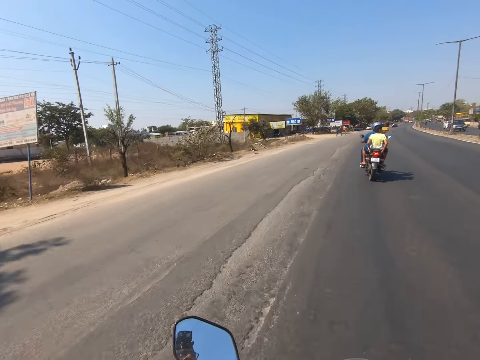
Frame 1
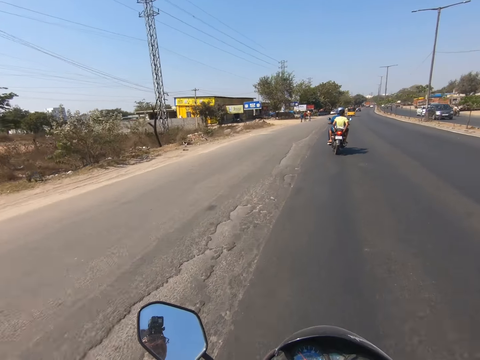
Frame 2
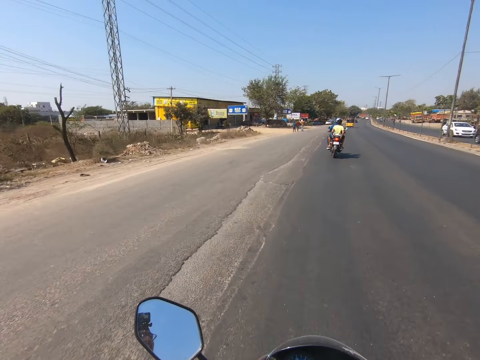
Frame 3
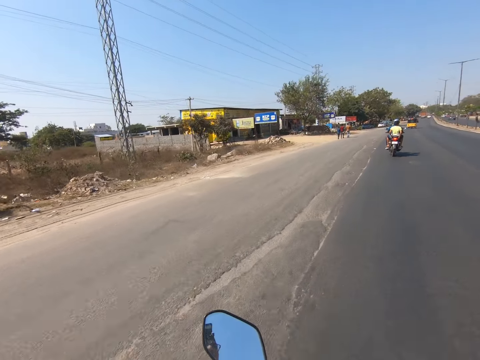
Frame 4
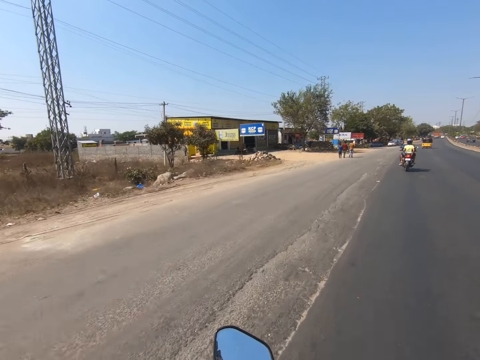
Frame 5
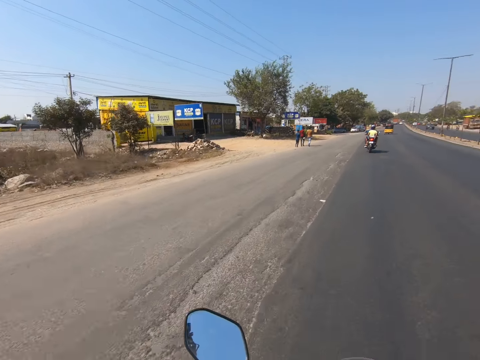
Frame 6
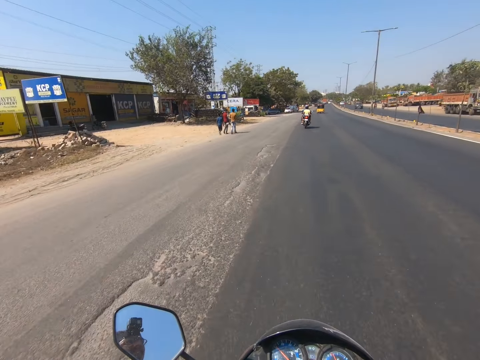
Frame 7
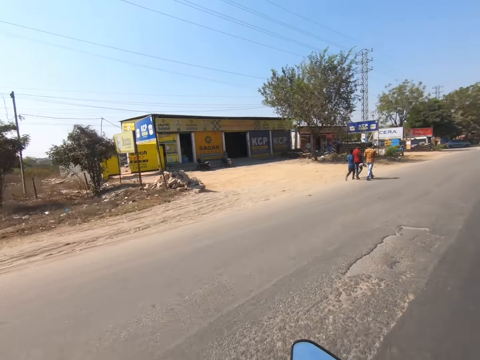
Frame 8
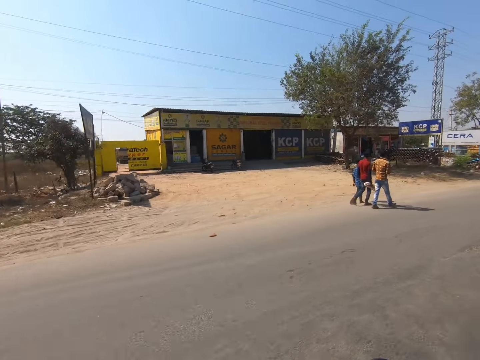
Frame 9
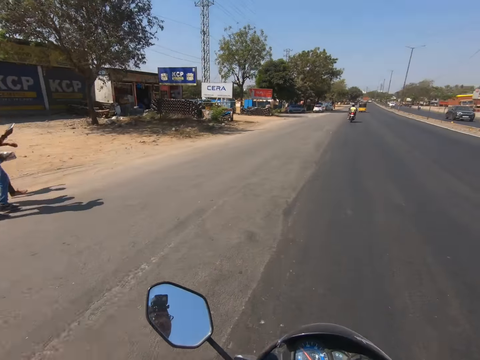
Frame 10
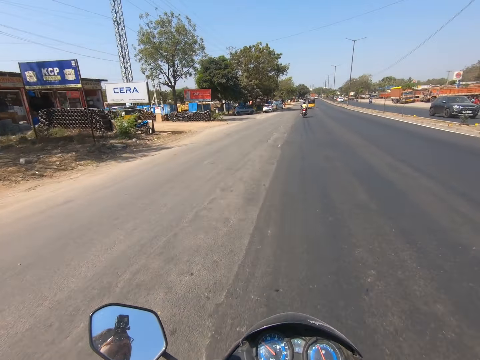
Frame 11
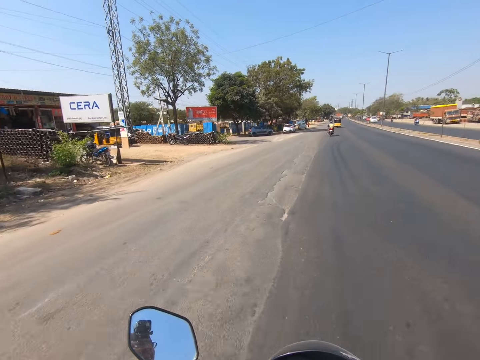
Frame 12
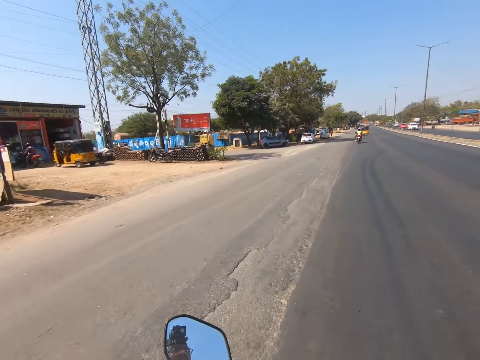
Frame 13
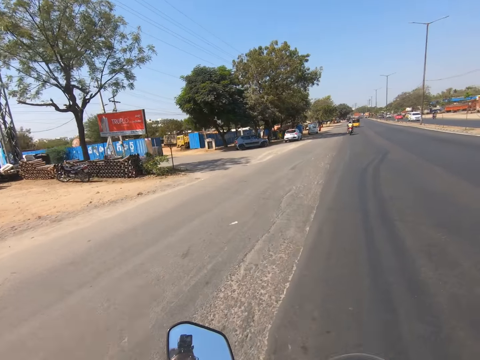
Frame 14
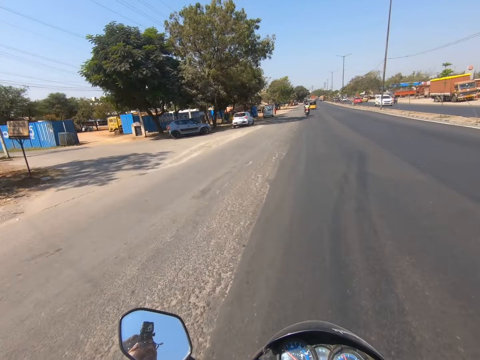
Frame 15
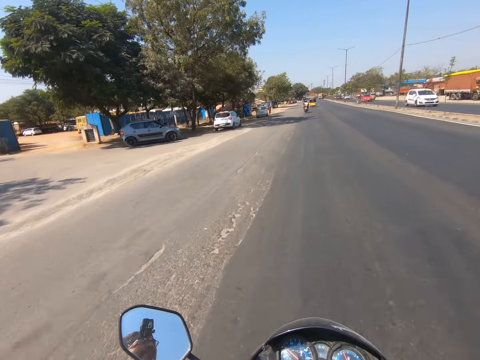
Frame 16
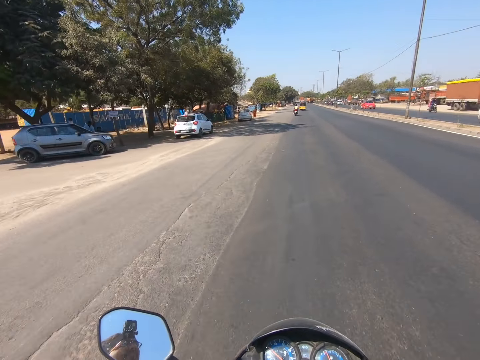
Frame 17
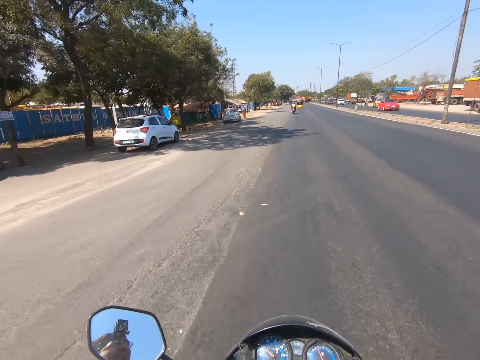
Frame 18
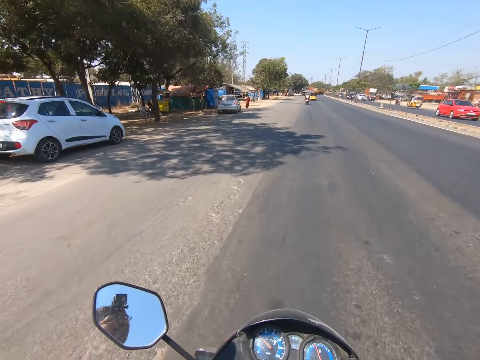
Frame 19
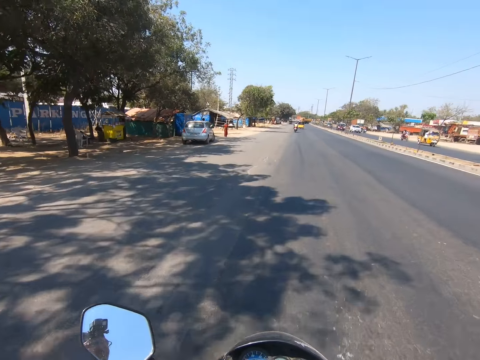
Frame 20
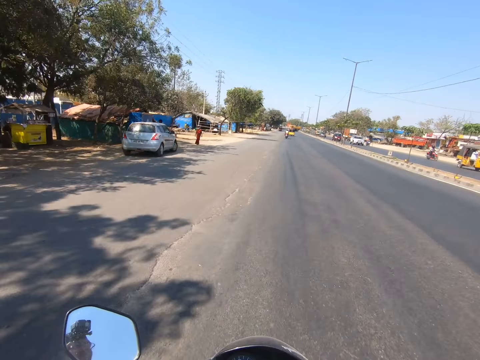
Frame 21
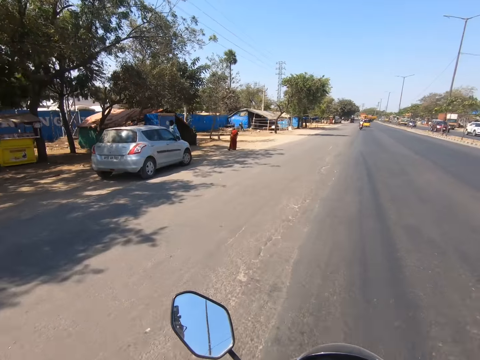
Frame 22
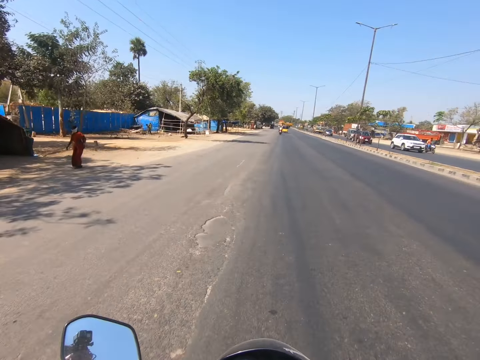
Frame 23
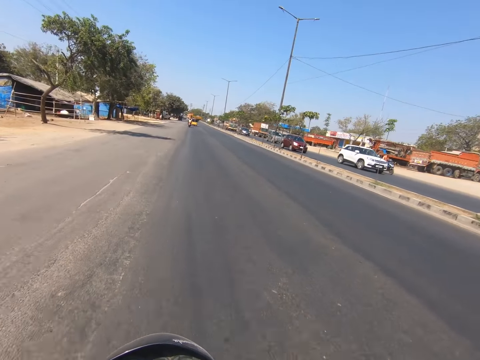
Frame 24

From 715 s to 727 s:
The camera wearer drives past a man, another man and a third man.

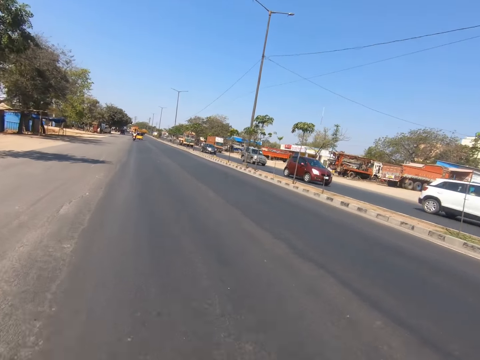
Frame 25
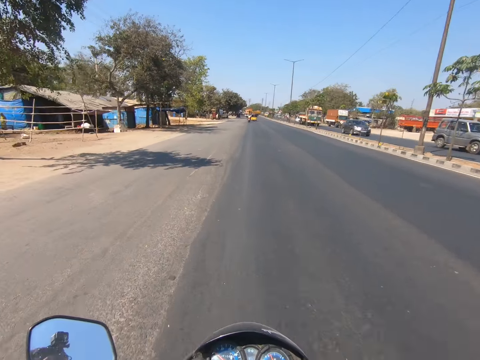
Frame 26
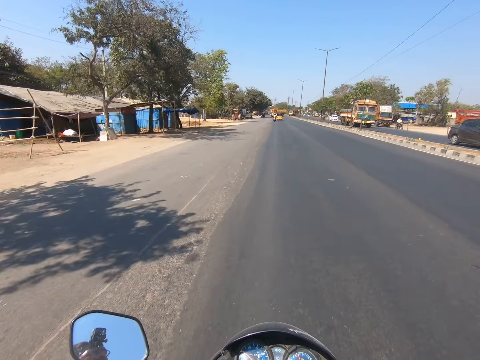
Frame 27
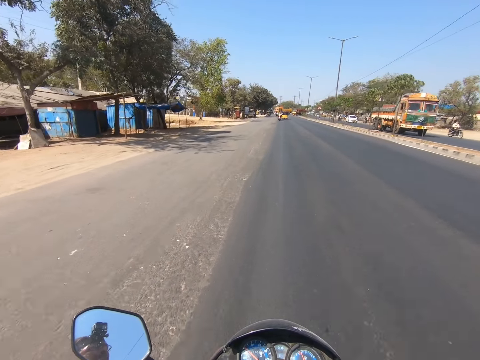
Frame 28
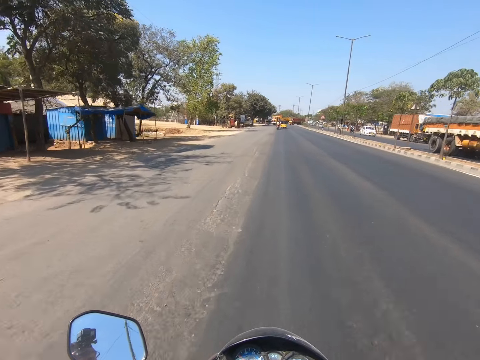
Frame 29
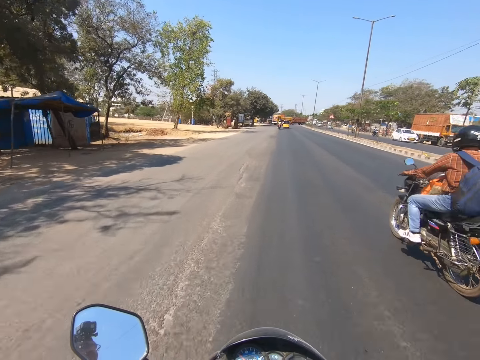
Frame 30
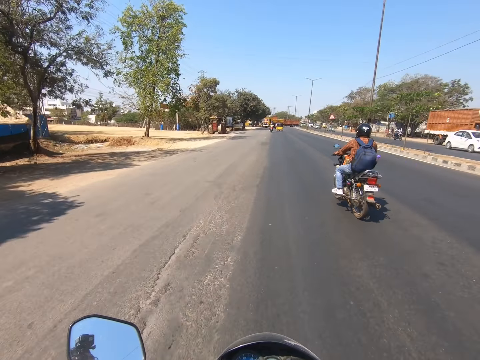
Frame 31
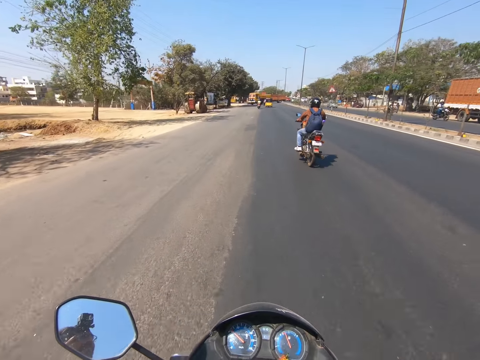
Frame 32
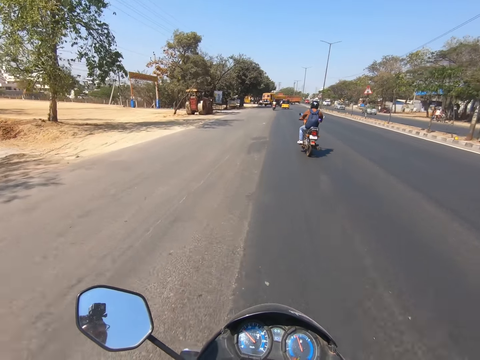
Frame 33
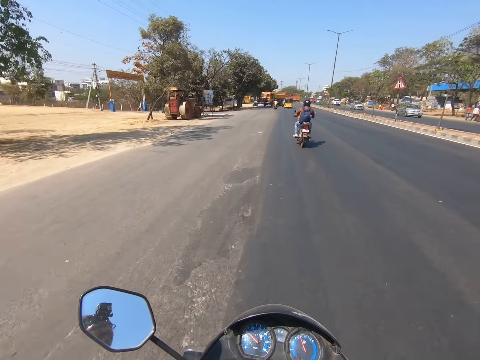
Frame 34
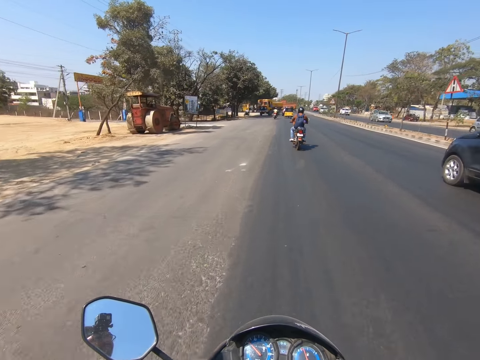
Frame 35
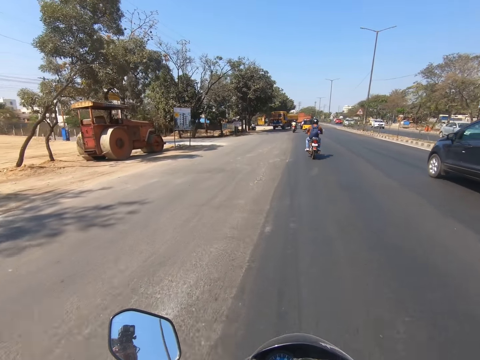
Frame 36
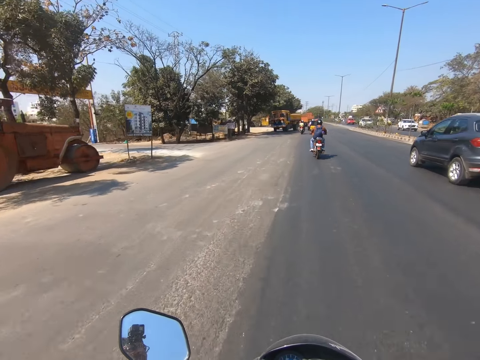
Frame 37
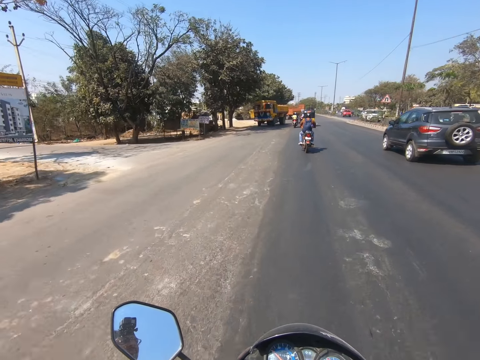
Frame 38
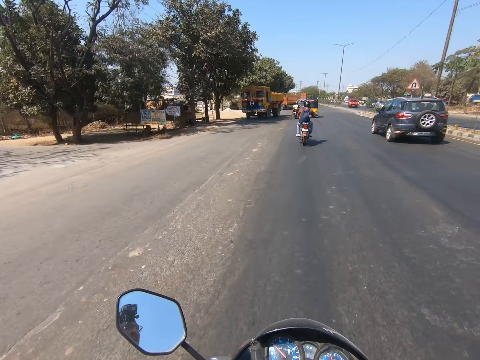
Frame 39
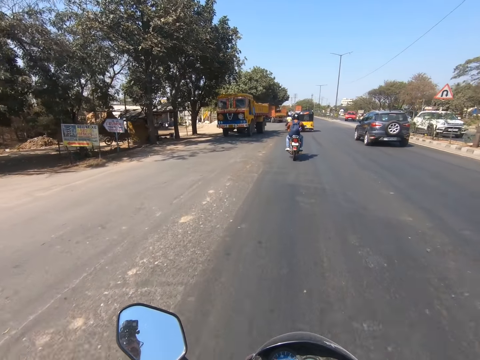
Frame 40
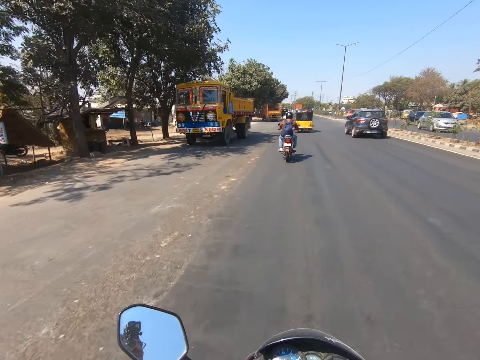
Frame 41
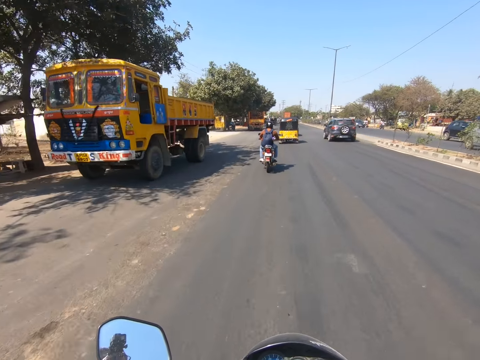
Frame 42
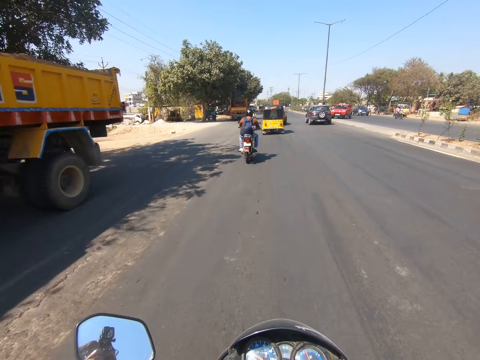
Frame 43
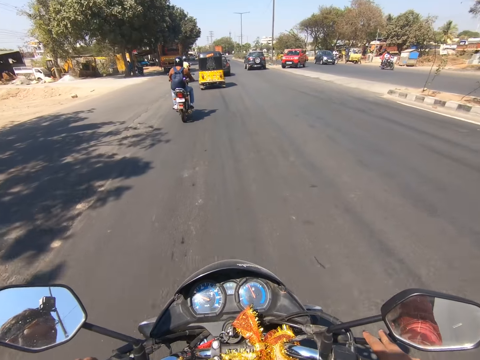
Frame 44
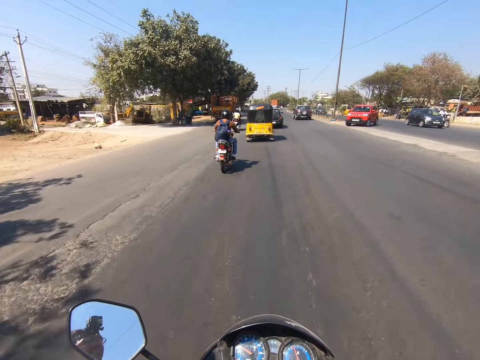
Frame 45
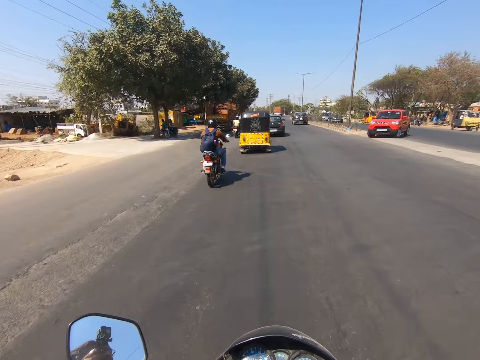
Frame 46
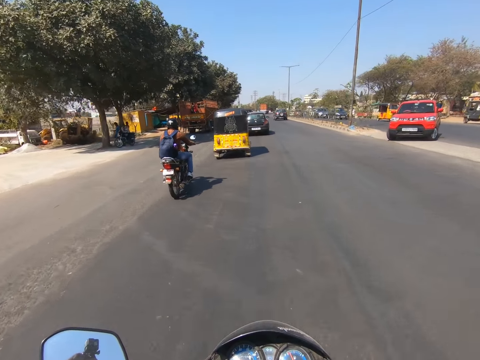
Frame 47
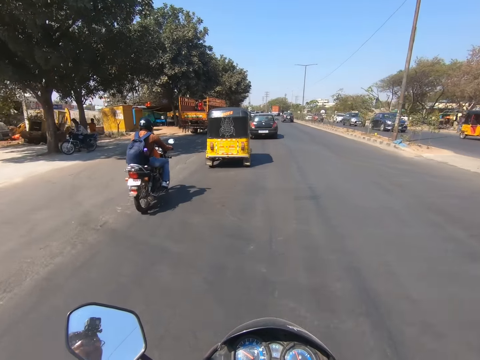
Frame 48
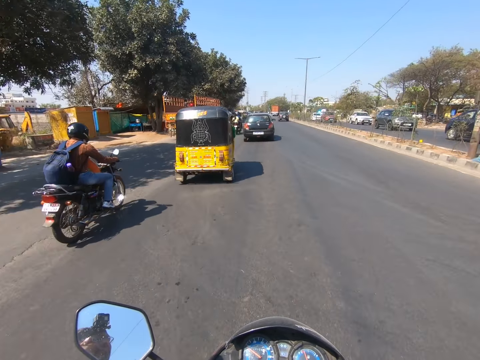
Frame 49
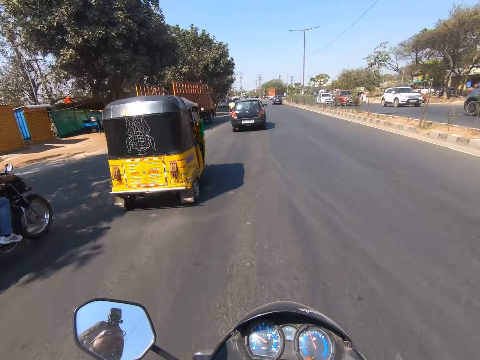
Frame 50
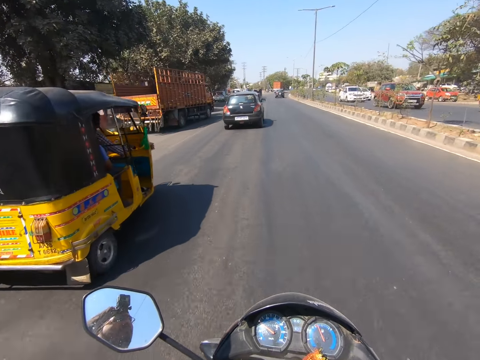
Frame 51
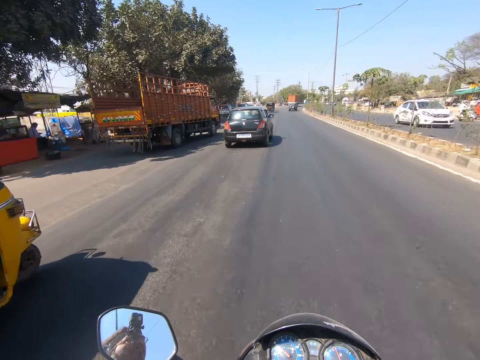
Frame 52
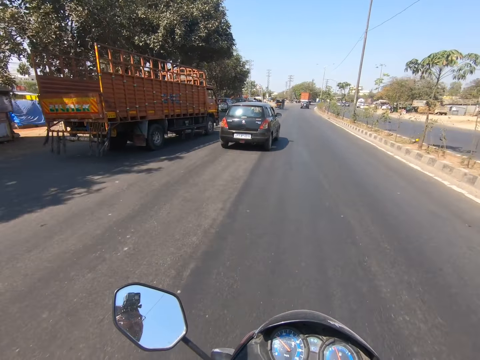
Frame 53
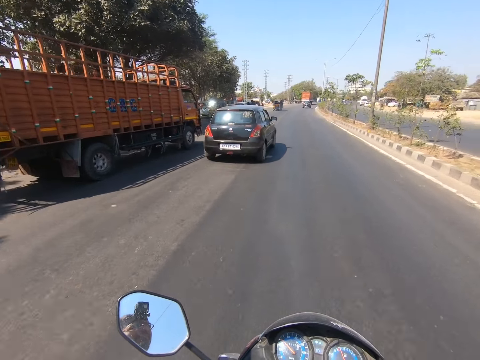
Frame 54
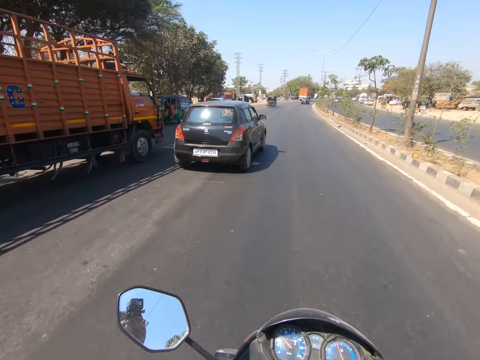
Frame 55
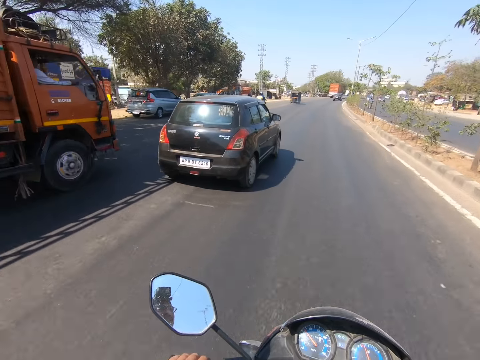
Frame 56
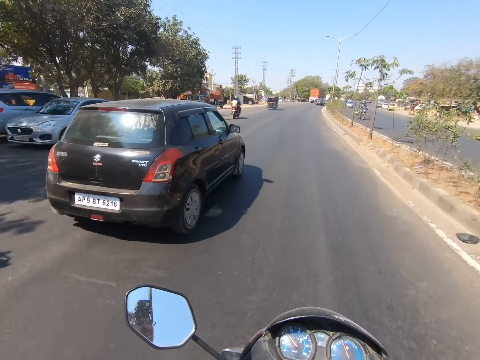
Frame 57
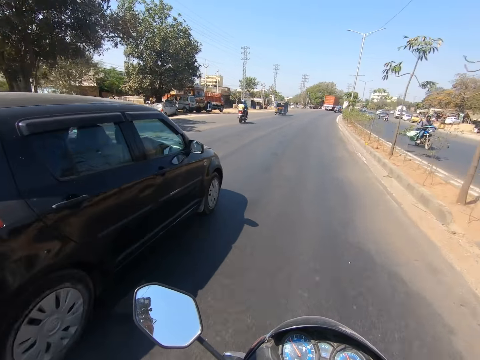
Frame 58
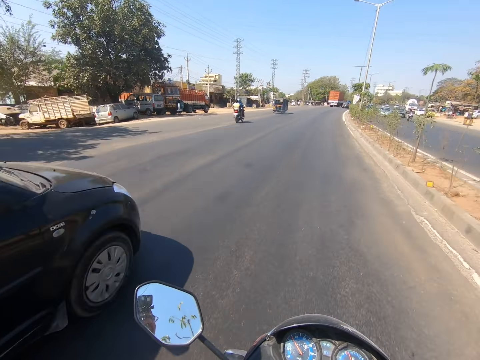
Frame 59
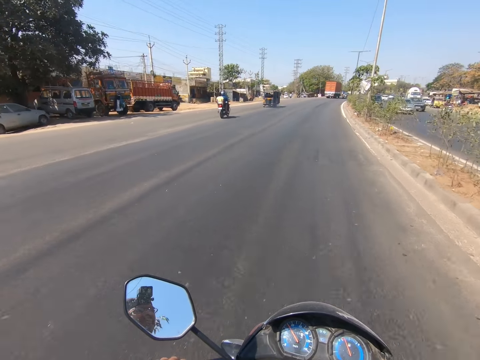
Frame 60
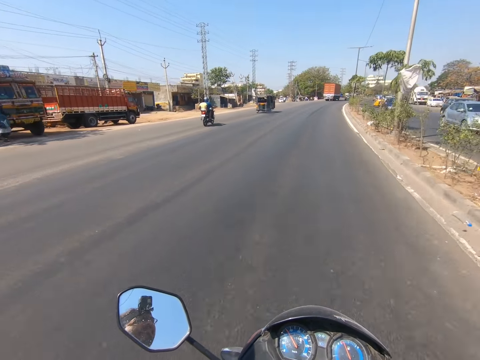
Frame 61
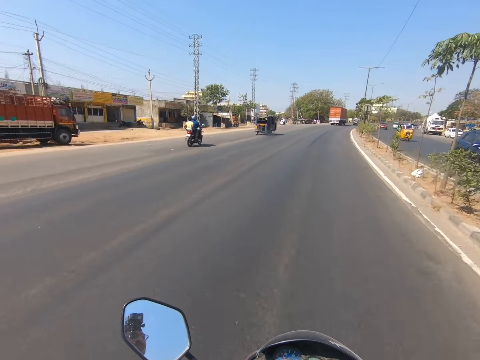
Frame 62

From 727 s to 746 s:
A rider moves past the camera wearer. A black car moves past them. They overtake the rider. They overtake a tricycle. They overtake the black car.
